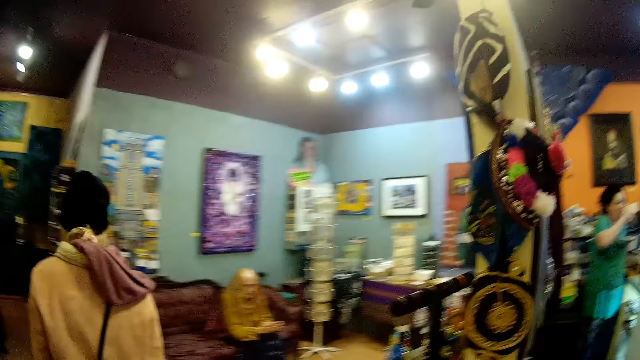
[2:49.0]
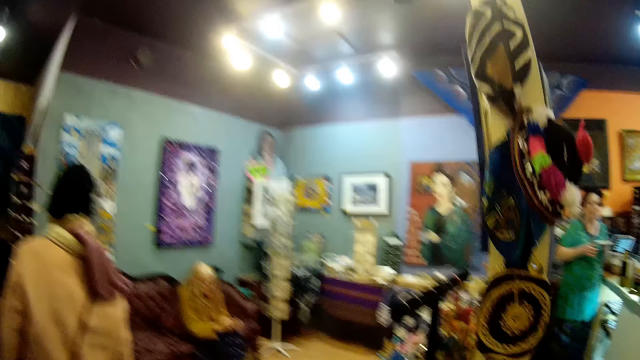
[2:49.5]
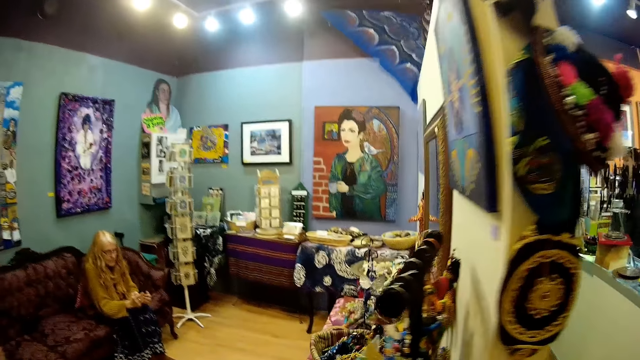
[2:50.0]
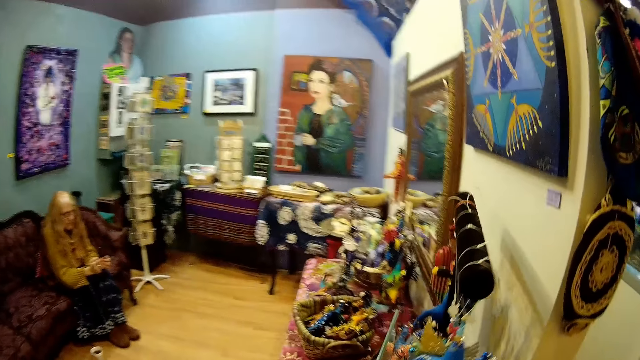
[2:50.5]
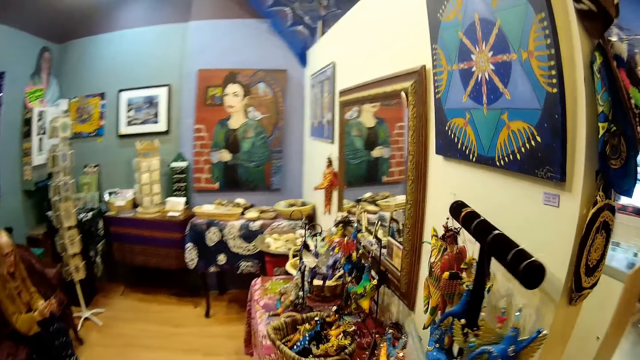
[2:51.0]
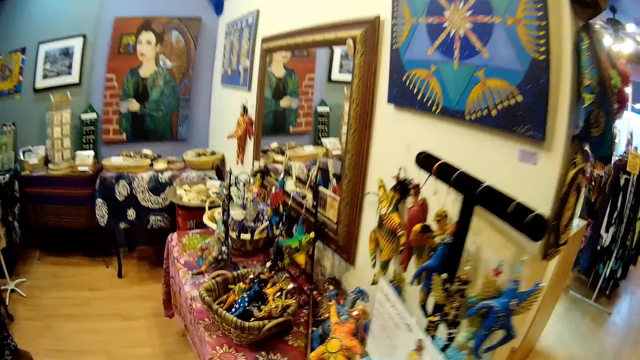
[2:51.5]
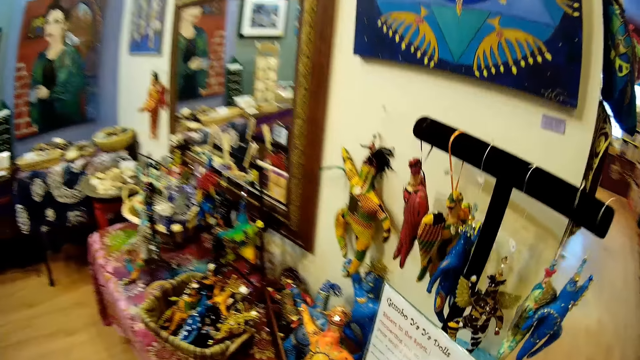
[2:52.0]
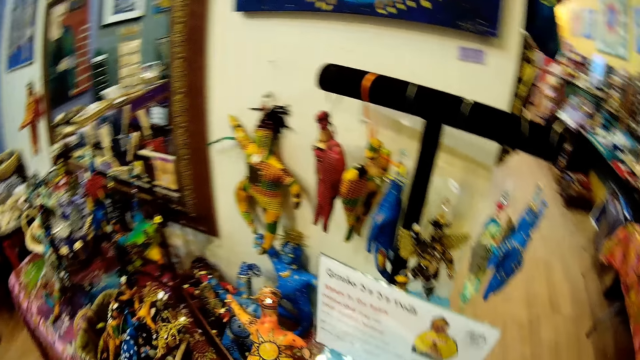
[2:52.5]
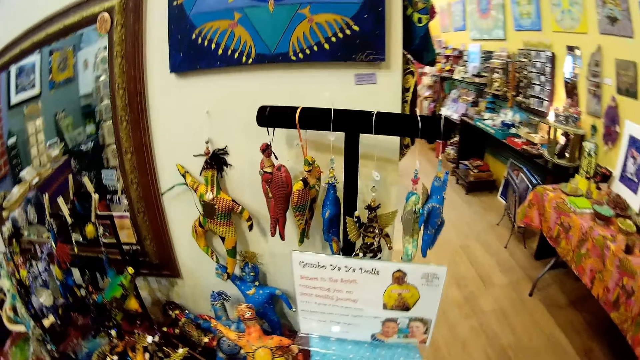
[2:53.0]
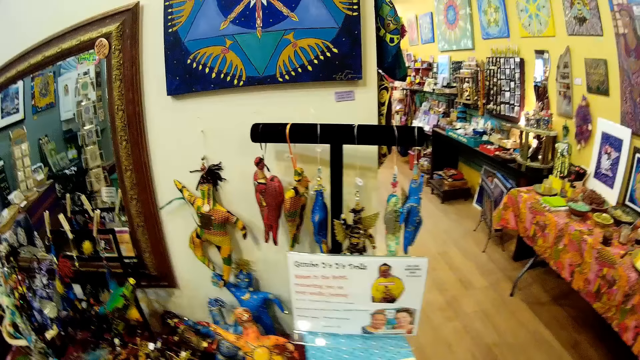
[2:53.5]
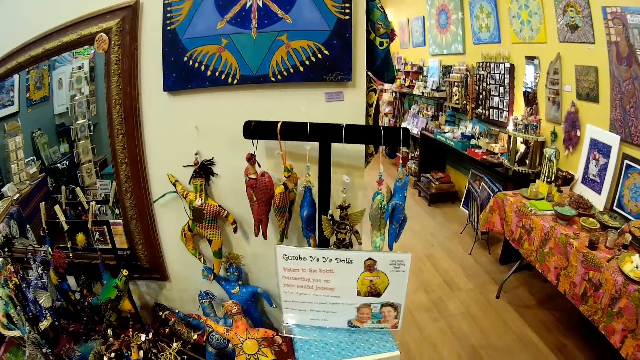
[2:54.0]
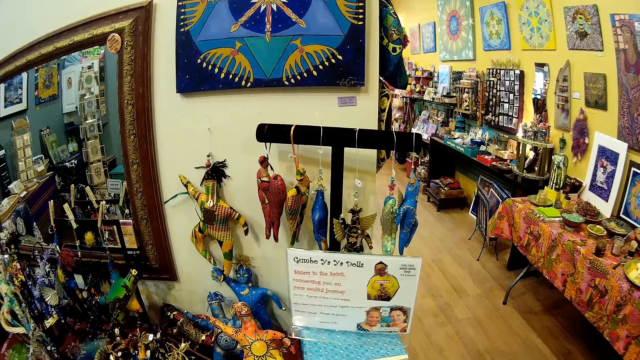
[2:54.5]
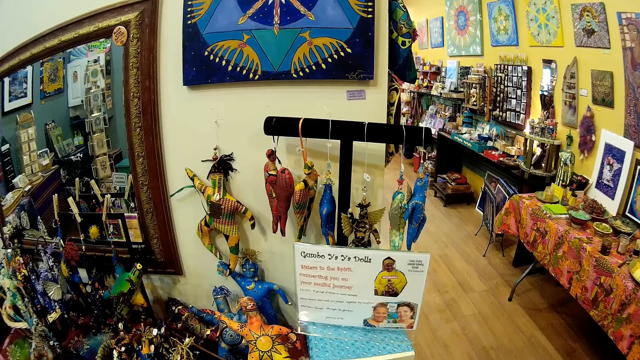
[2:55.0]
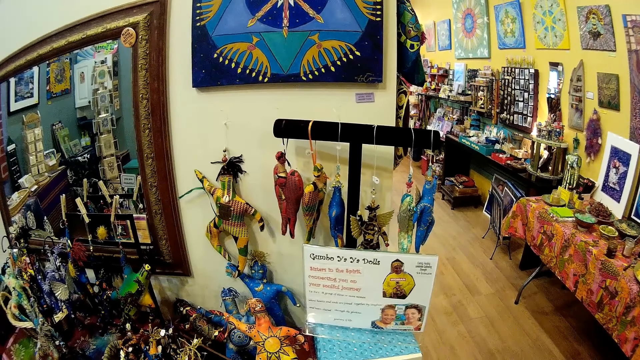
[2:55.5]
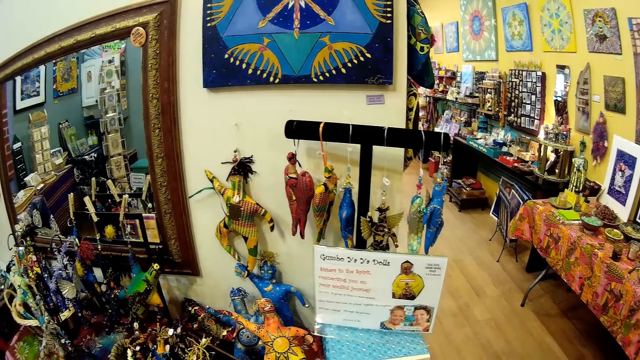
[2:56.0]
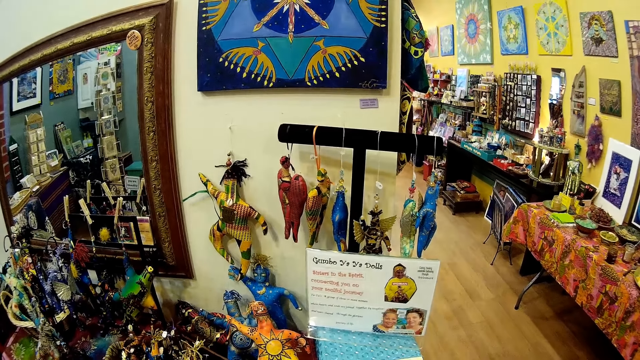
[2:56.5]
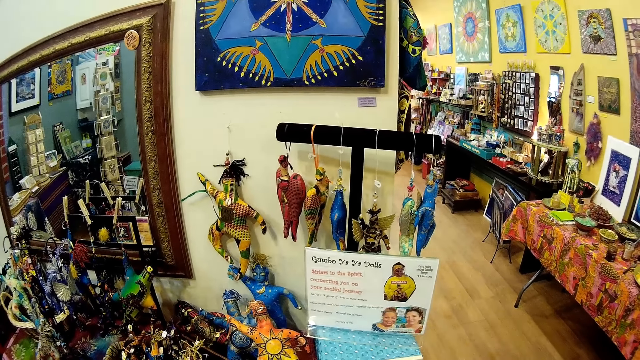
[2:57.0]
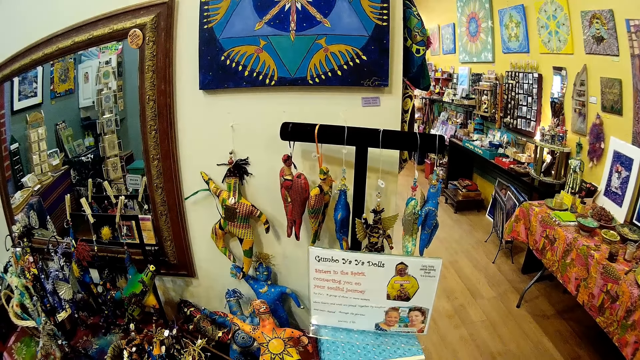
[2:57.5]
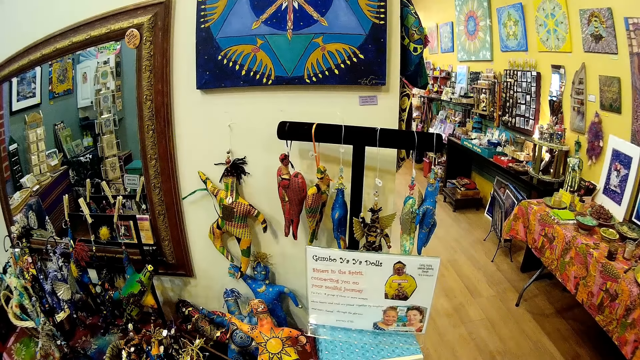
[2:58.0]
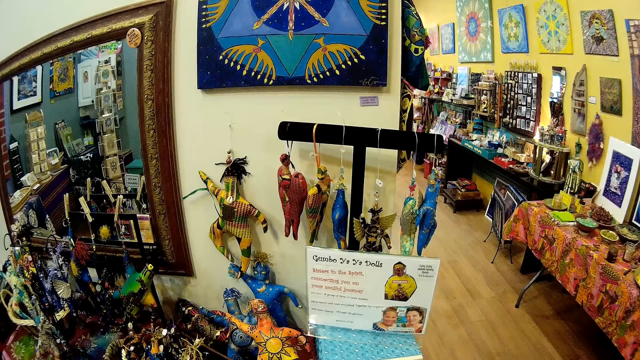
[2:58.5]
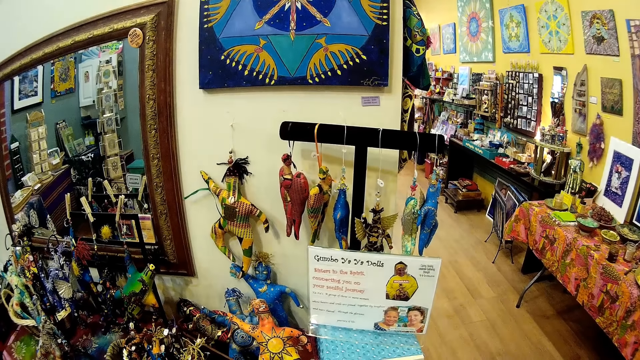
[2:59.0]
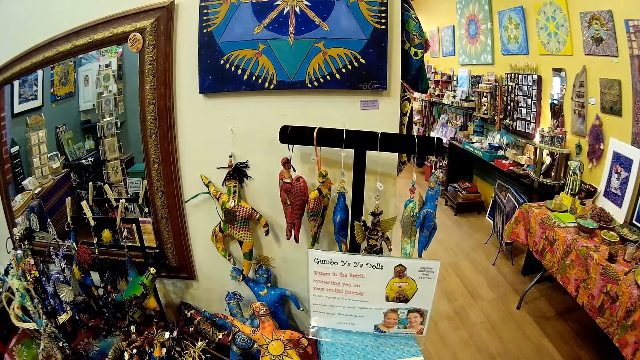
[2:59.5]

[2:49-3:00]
The camera wearer looks around the gallery store. A person sits on a chair in the gallery store. The camera wearer looks around the gallery store. They stand facing a toy section. They stare at the items at the gallery store.

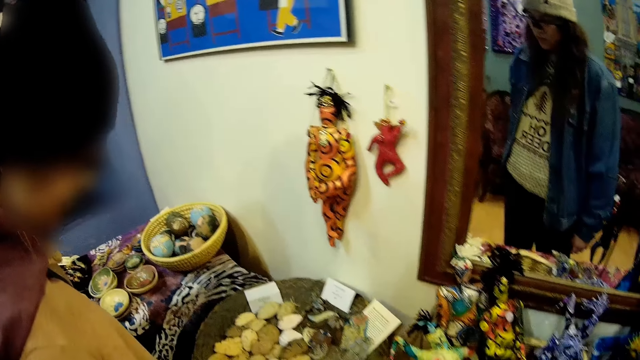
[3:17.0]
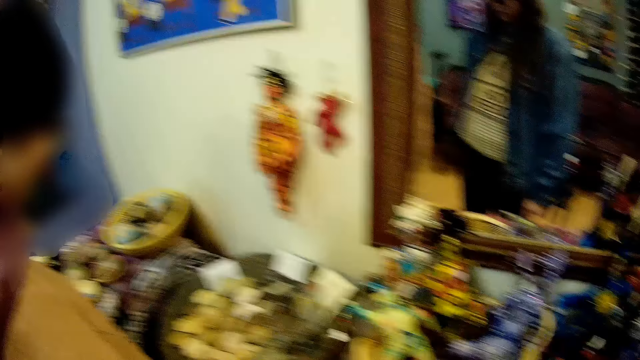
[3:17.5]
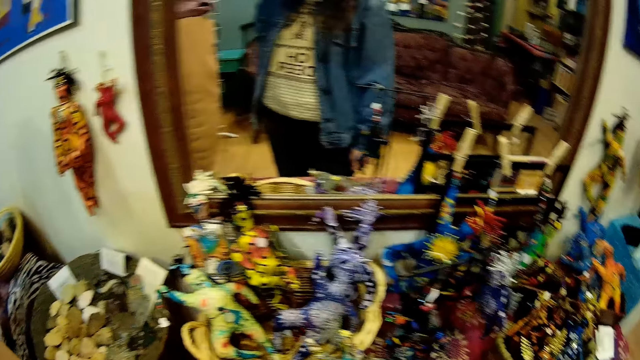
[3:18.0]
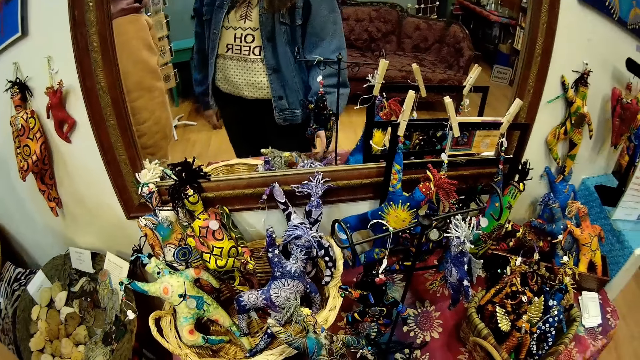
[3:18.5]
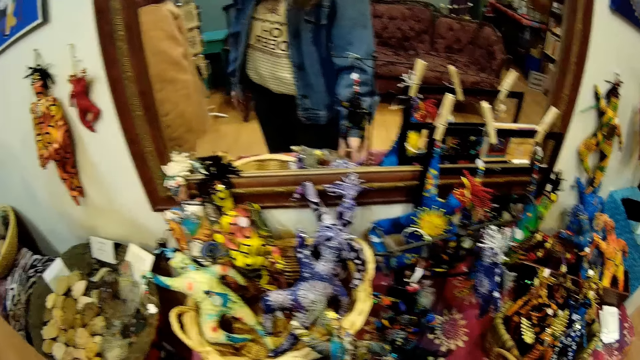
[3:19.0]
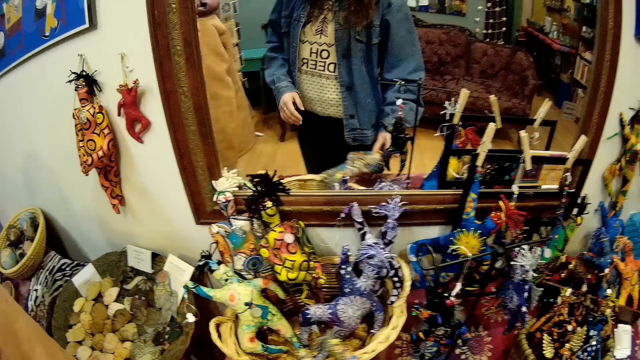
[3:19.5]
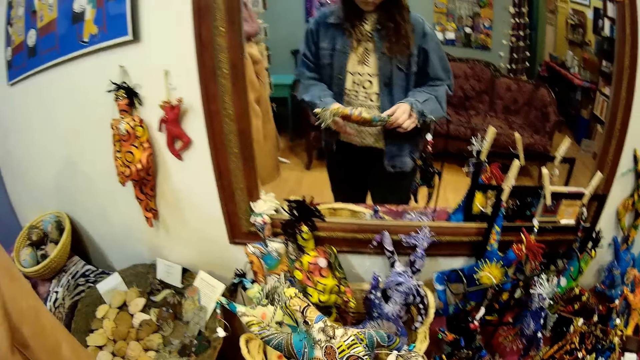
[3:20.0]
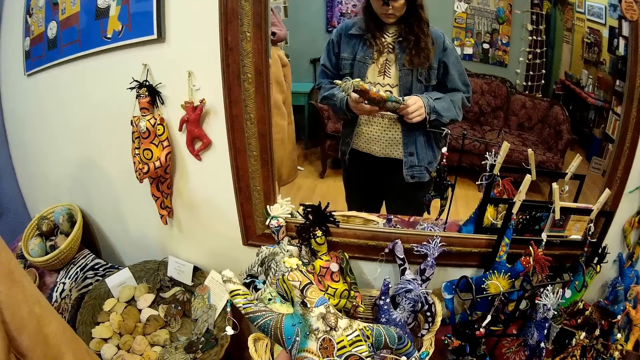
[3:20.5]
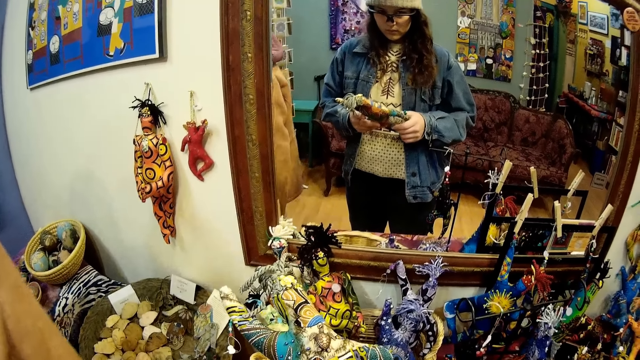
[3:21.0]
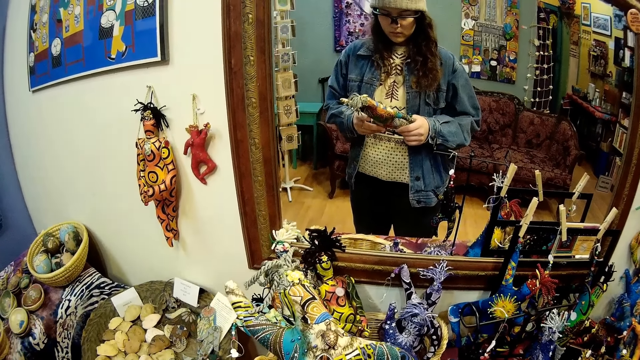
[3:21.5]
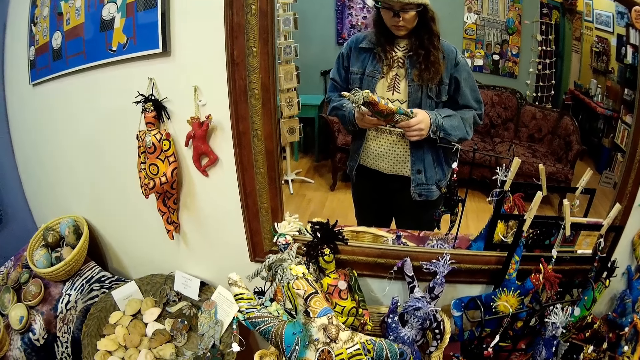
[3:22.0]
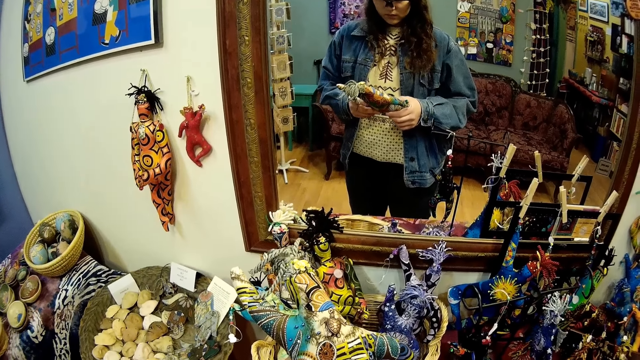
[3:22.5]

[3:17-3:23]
The camera wearer picks up a toy with his right hand. He stares at a doll.

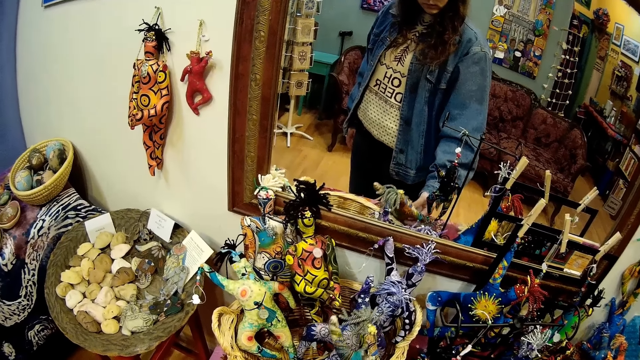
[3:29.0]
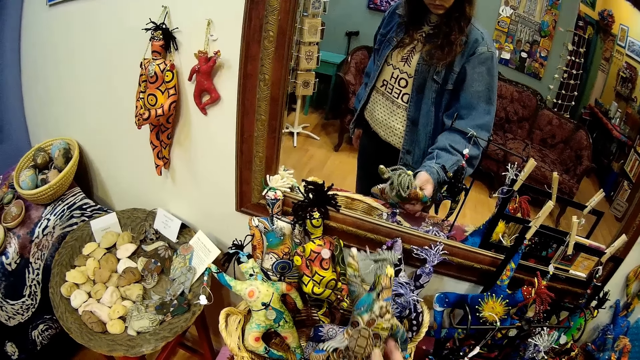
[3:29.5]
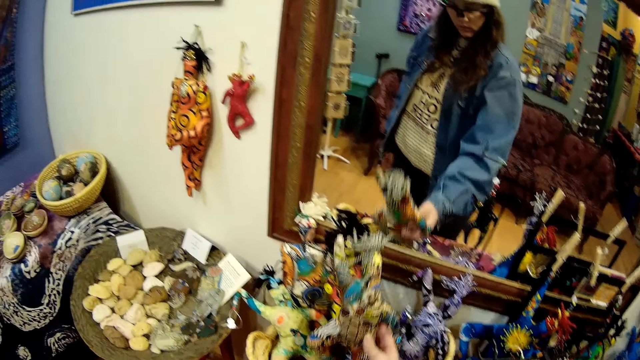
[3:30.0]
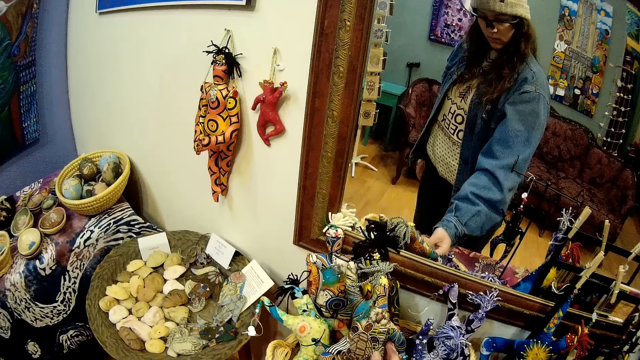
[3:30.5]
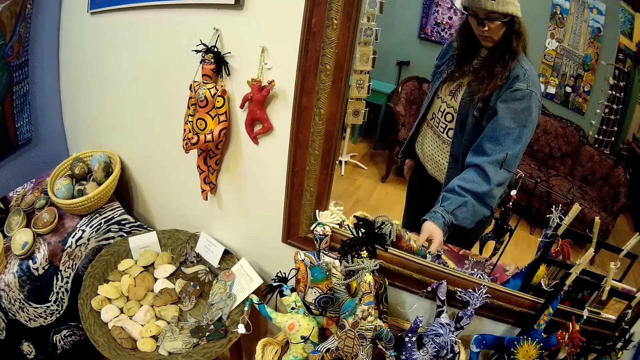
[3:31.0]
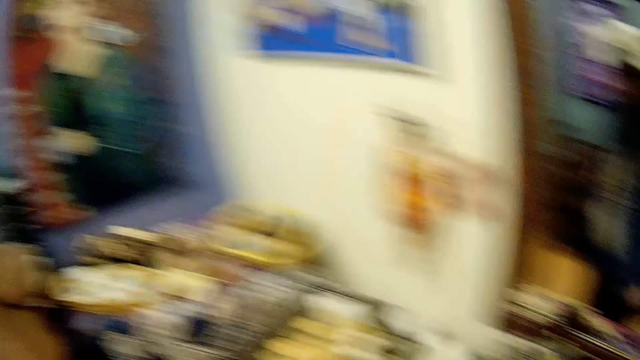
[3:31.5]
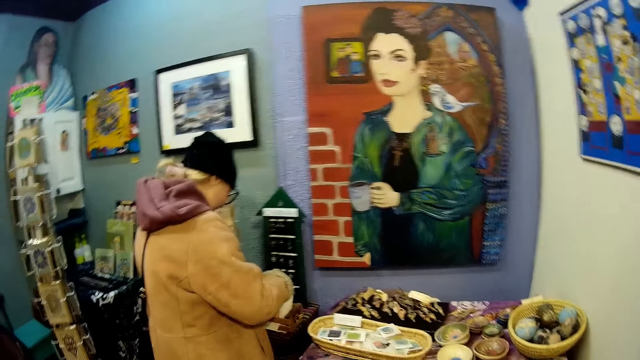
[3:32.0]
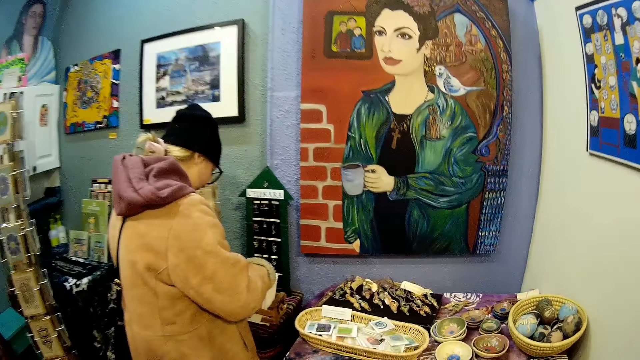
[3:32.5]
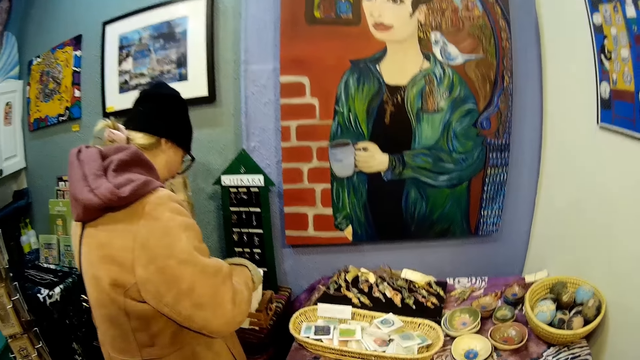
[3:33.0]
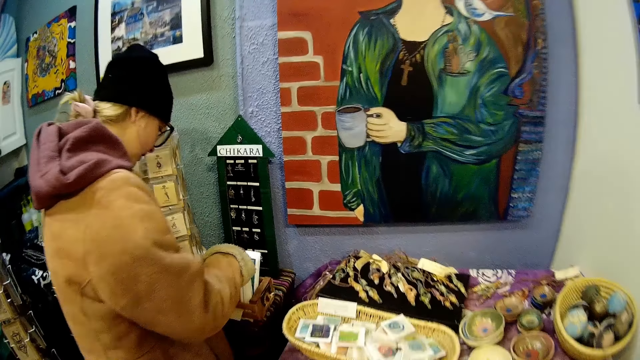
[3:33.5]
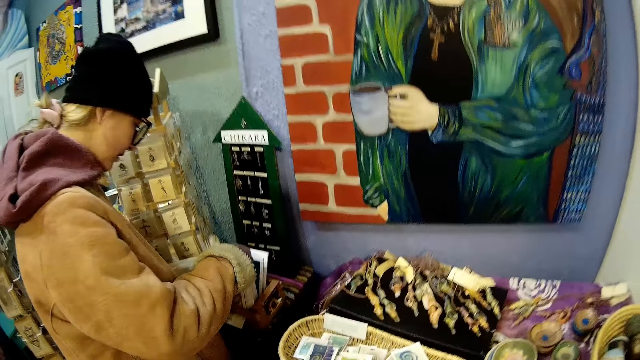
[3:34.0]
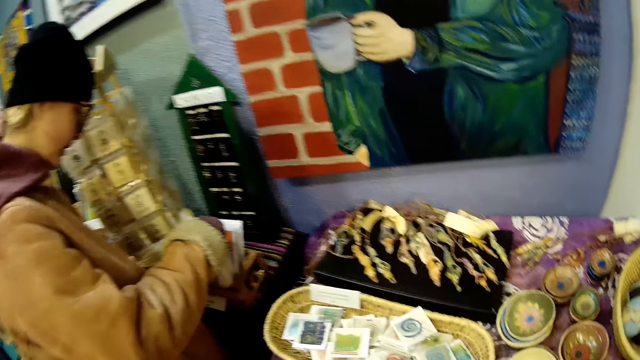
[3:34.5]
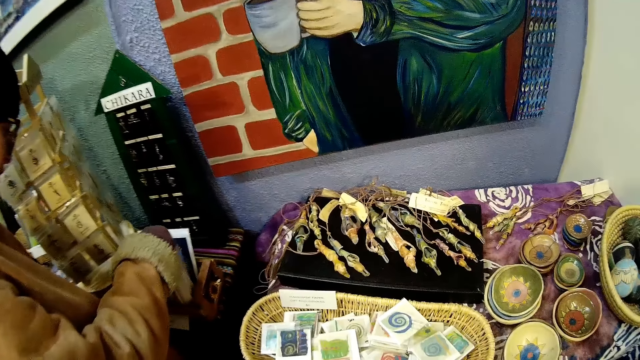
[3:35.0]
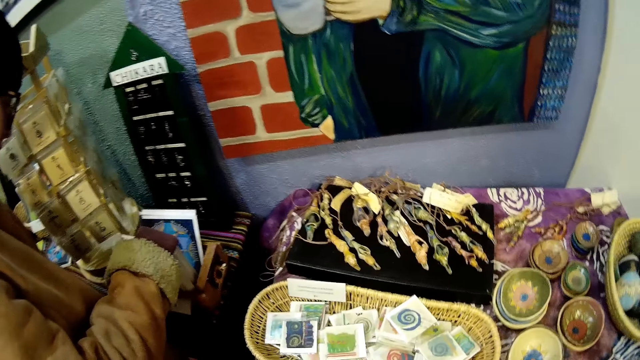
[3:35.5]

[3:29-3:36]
The camera wearer lifts the doll, drops the doll on the shelf and turns. A girl looks for something. The girl checks some cards with her right hand.
